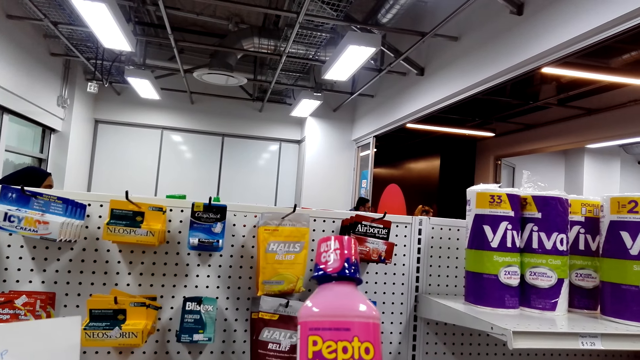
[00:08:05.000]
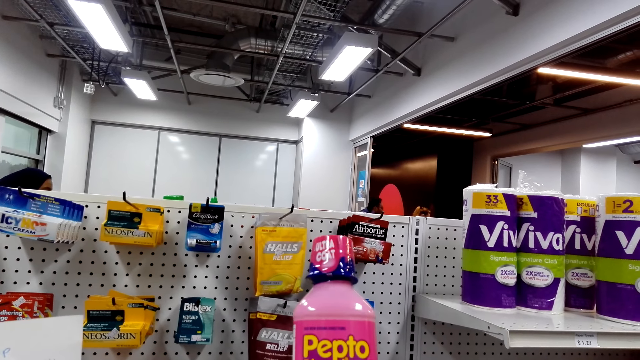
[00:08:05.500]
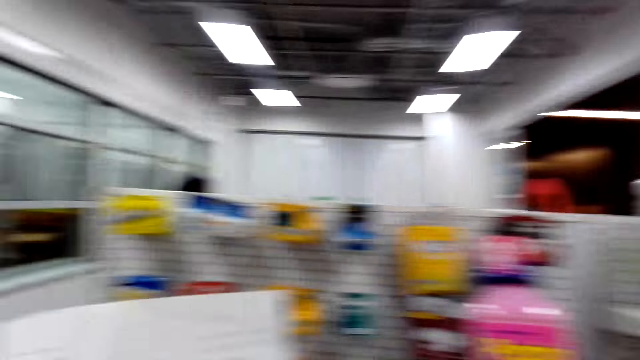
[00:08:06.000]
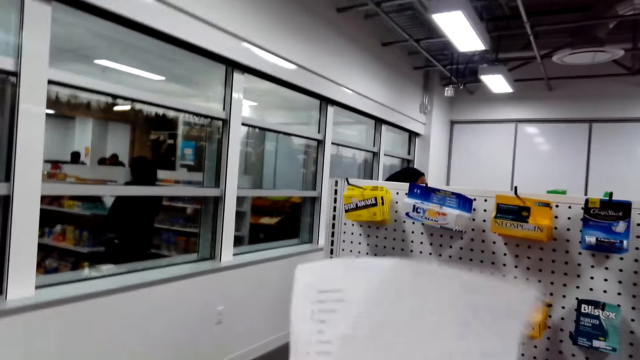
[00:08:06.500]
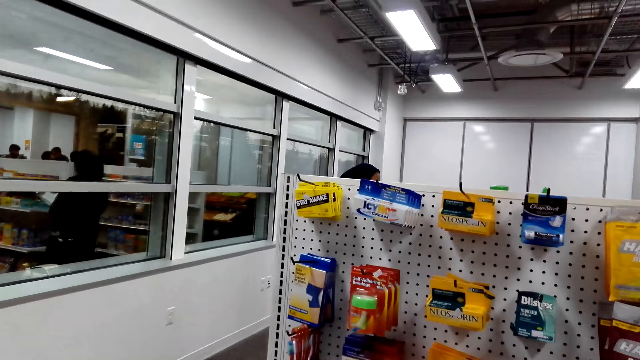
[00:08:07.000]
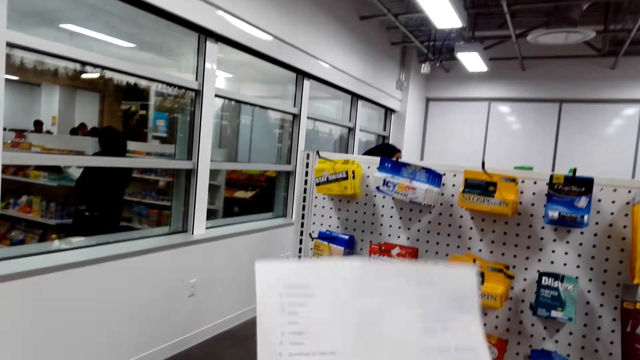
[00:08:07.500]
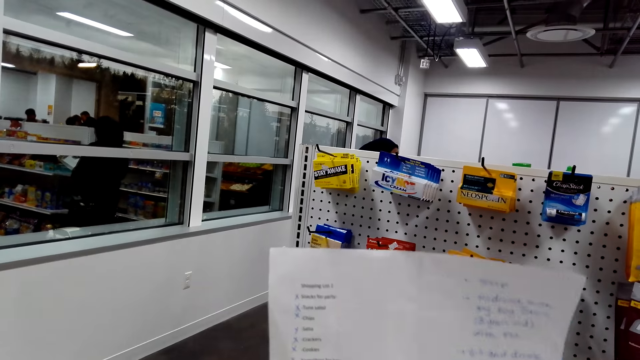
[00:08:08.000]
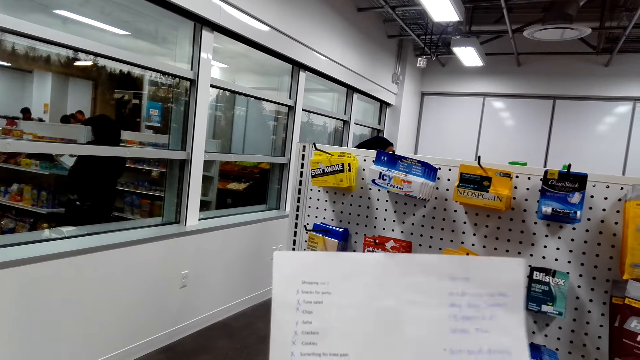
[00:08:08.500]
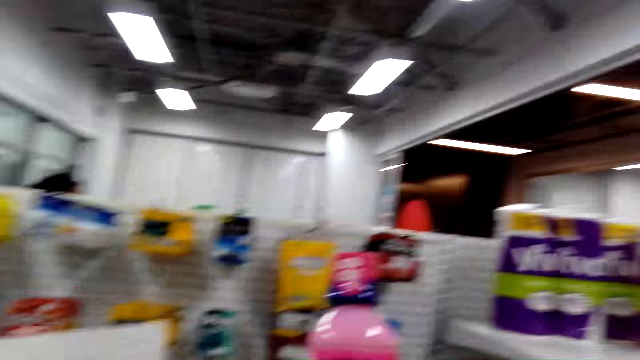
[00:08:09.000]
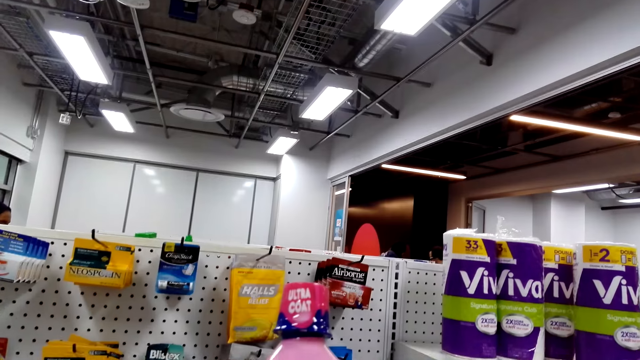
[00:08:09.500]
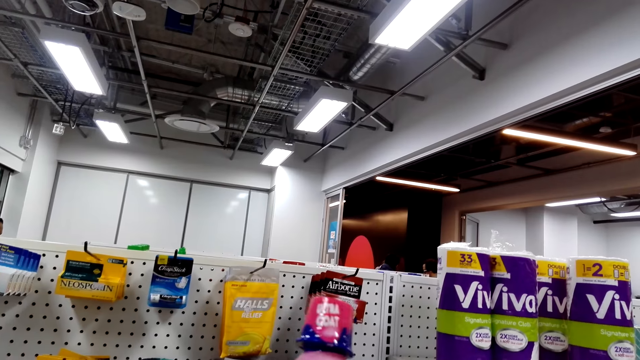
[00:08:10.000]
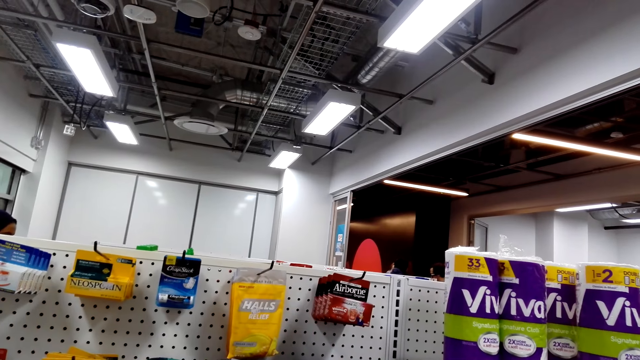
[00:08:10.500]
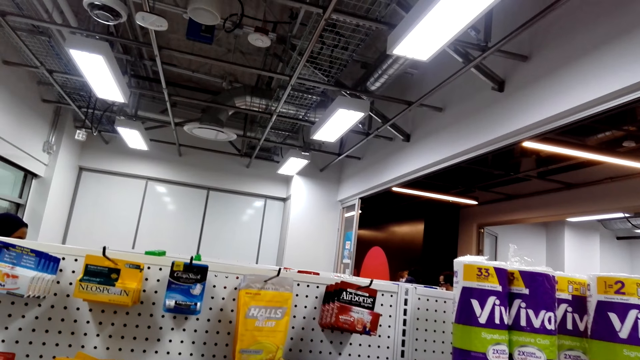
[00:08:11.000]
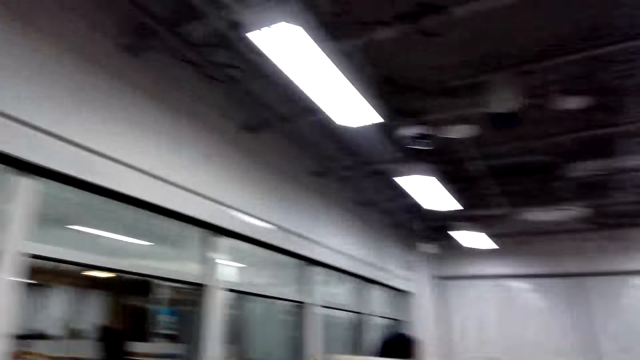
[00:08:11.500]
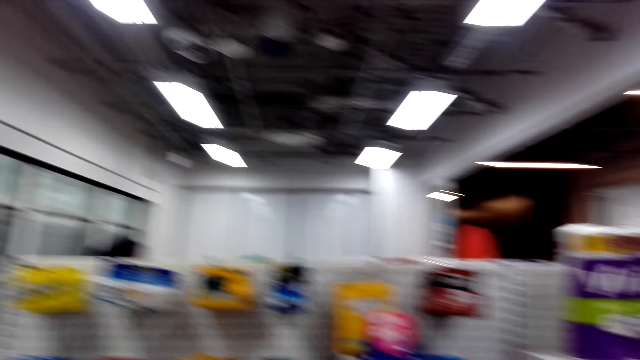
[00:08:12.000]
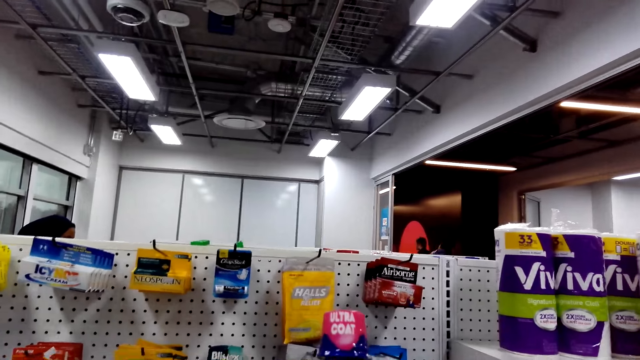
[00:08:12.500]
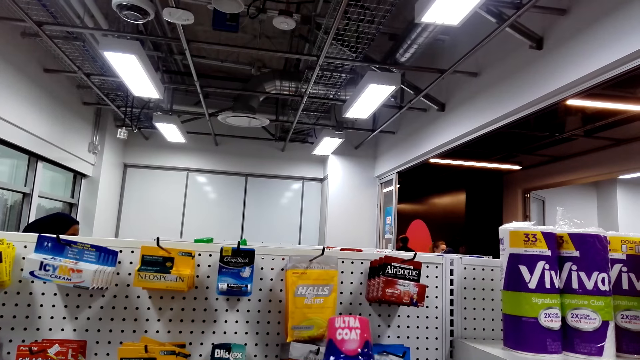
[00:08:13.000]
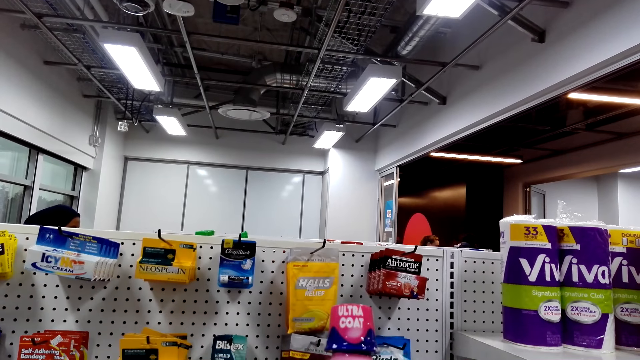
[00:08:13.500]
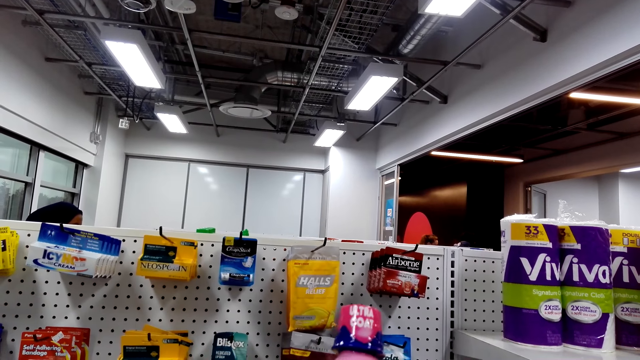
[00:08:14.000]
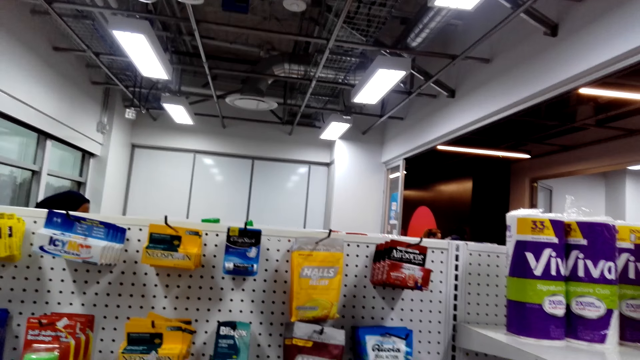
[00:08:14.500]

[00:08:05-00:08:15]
The camera wearer reads on the shopping list. They hold a sheet of paper. They fold the shopping list and lift the shopping list. They look around.

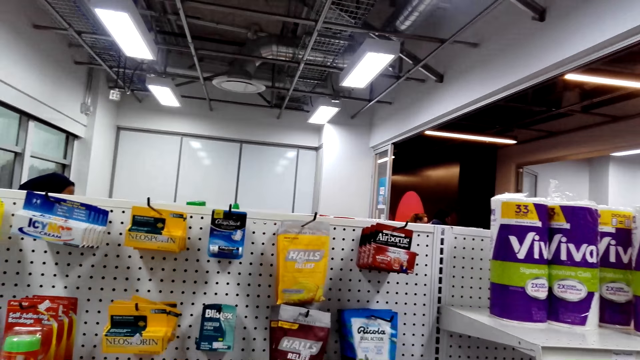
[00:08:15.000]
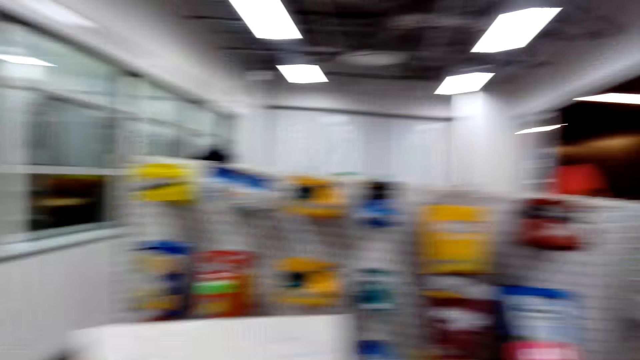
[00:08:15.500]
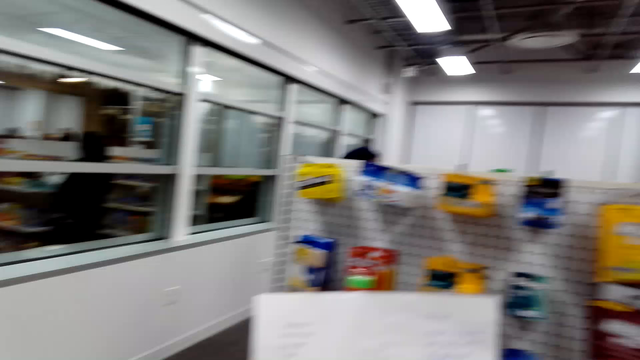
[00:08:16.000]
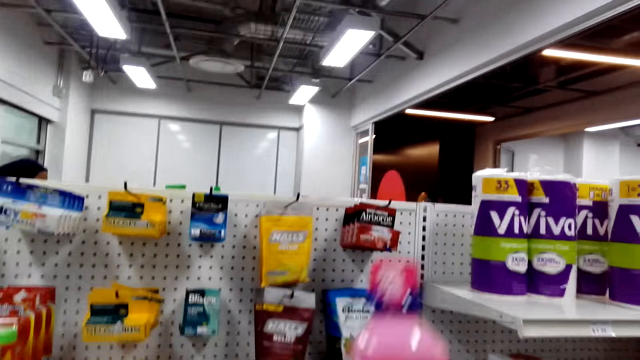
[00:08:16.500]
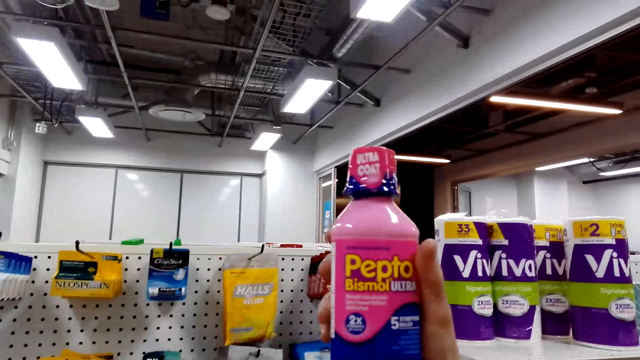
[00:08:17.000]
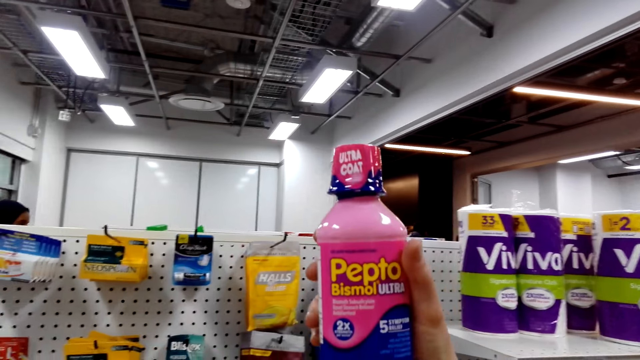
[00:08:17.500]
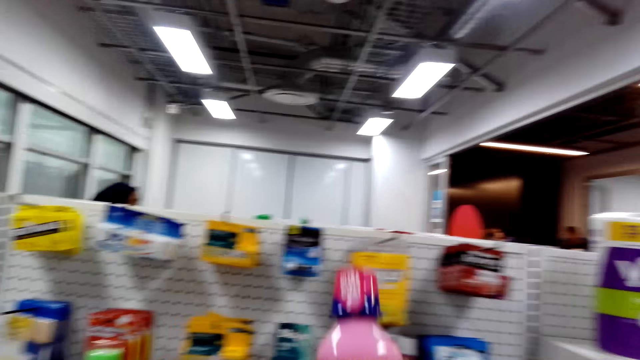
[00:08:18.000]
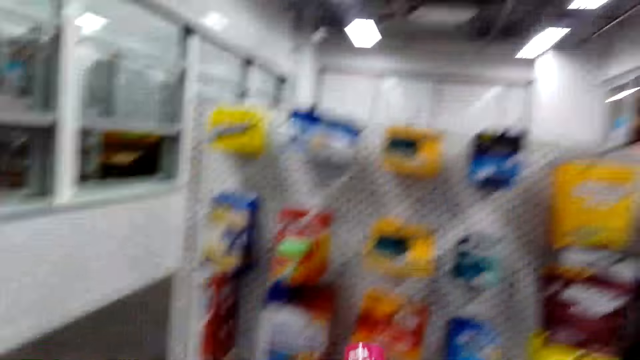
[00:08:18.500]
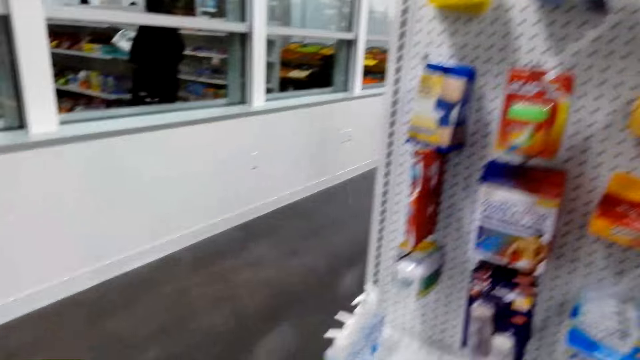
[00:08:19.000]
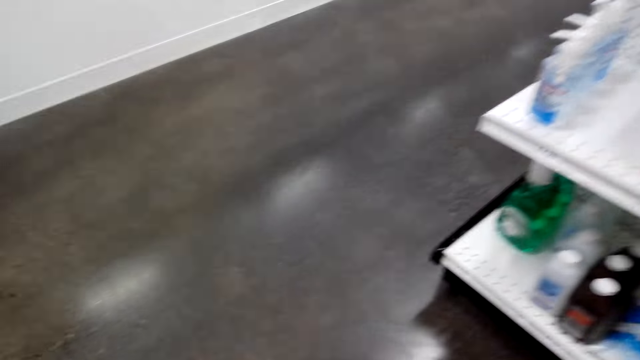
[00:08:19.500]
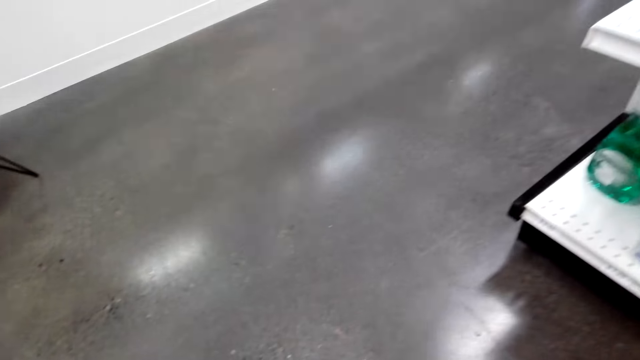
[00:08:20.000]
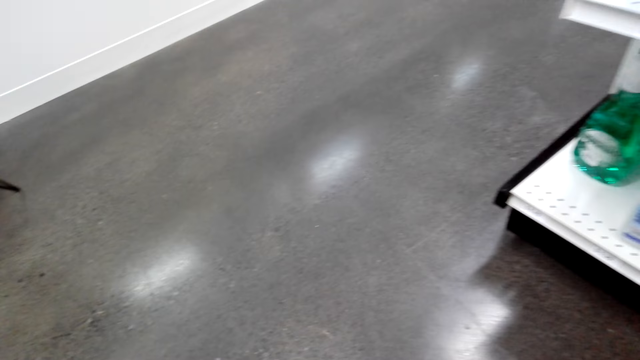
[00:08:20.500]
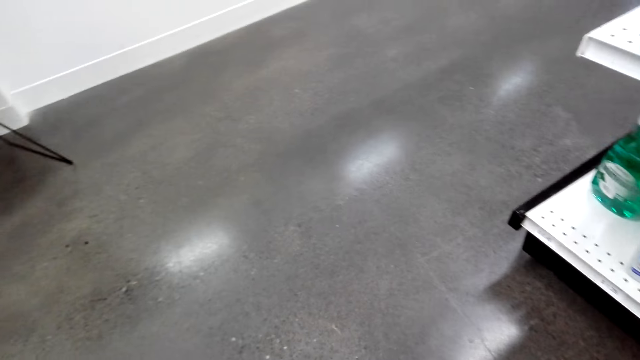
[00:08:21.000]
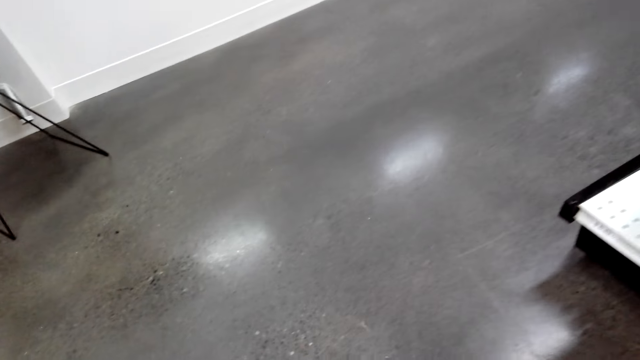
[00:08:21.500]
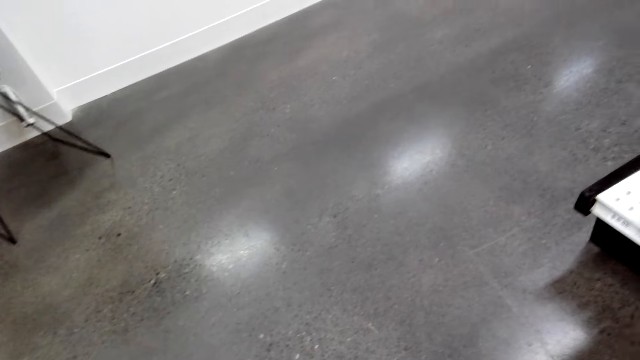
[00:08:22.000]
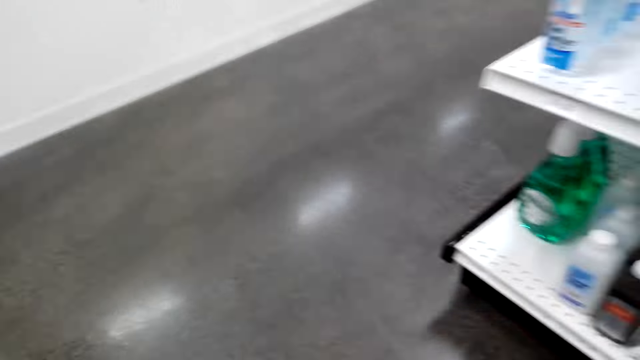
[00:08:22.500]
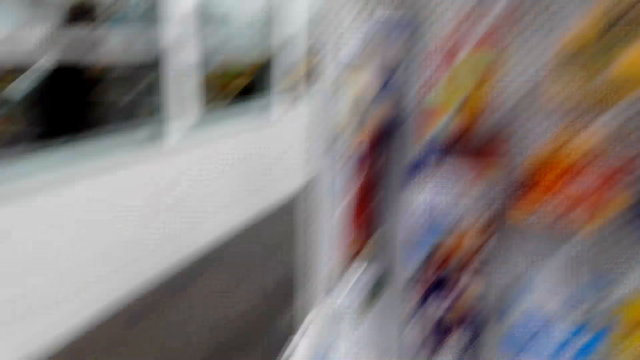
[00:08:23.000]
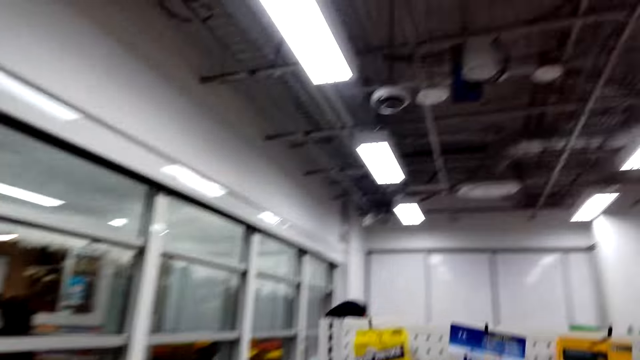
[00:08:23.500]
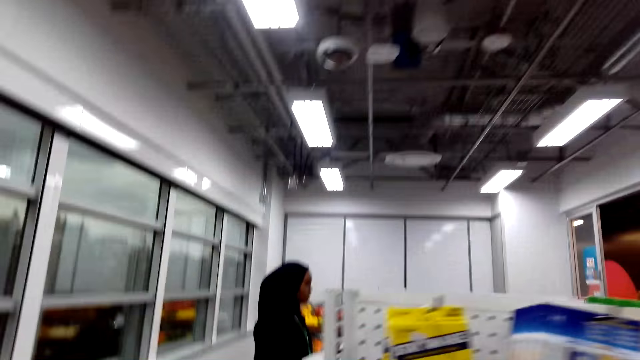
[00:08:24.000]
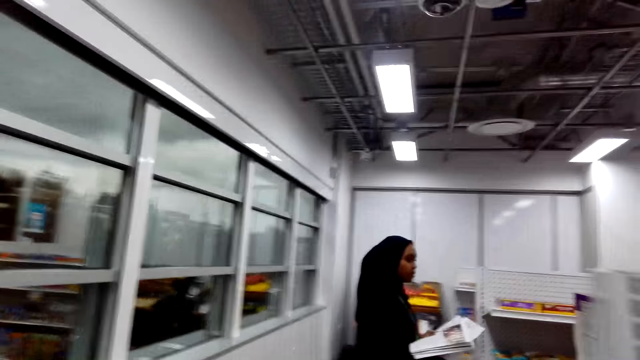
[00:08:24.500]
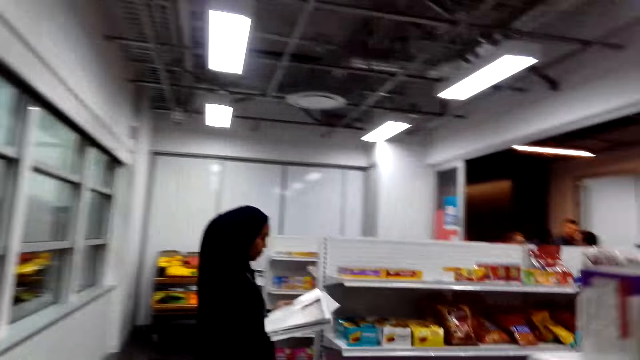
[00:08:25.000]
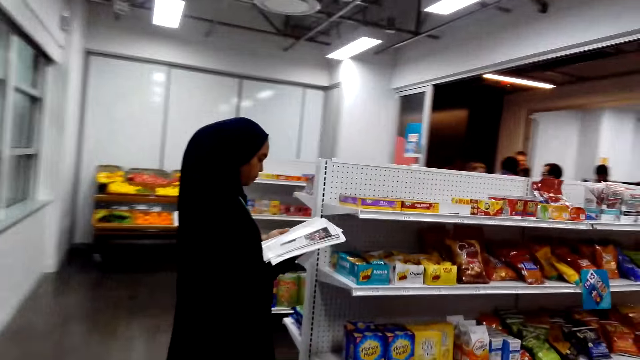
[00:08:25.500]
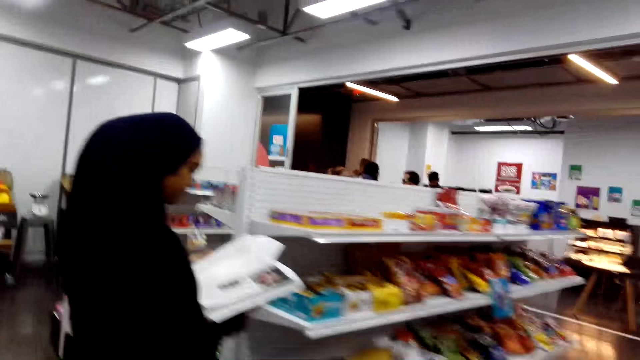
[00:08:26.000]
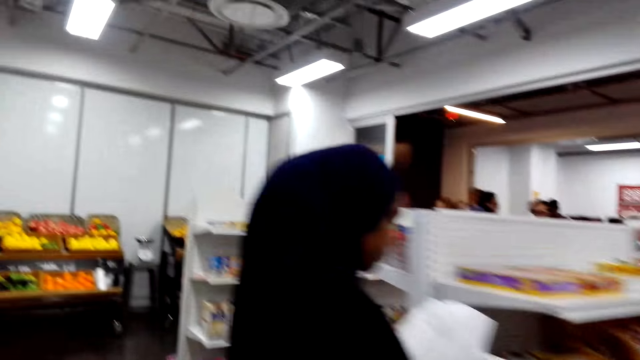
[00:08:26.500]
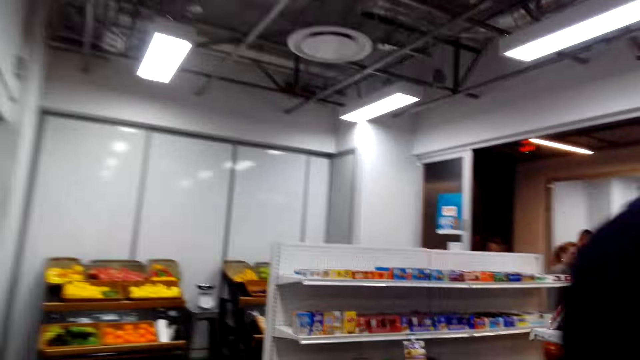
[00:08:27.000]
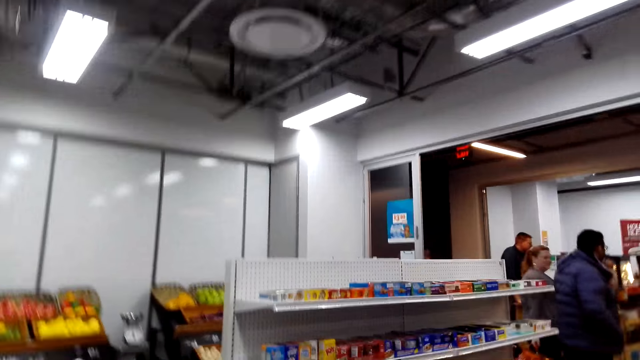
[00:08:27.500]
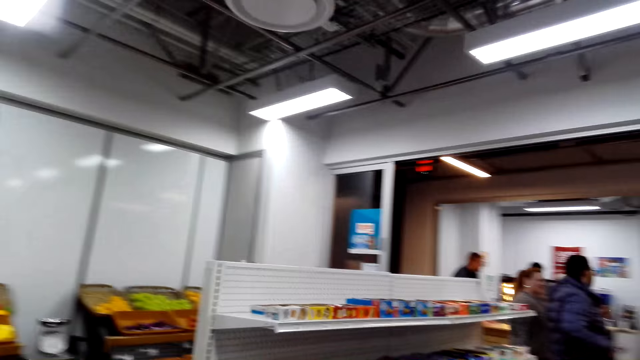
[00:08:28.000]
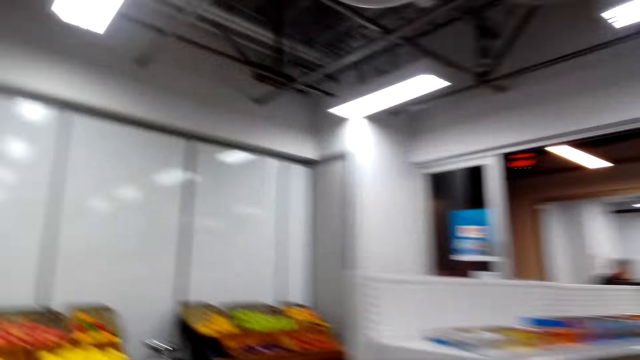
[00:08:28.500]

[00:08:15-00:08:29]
The camera wearer lifts the shopping list. They lift the ultra coat bottle. They look down. They walk in the supermarket.
